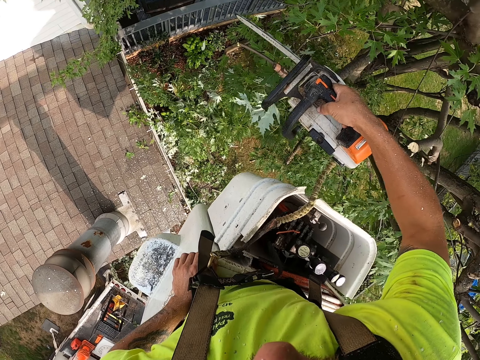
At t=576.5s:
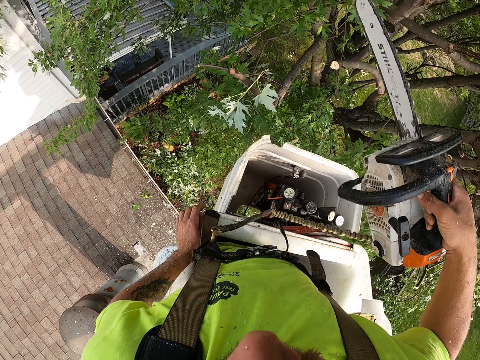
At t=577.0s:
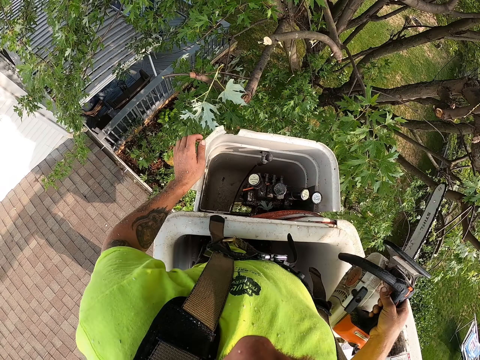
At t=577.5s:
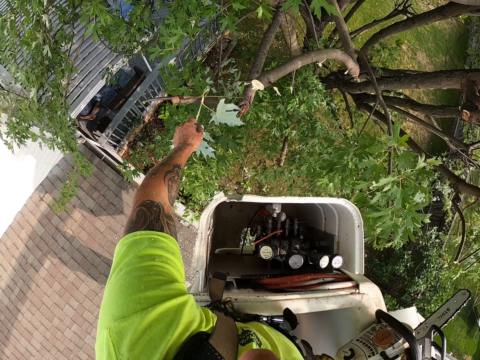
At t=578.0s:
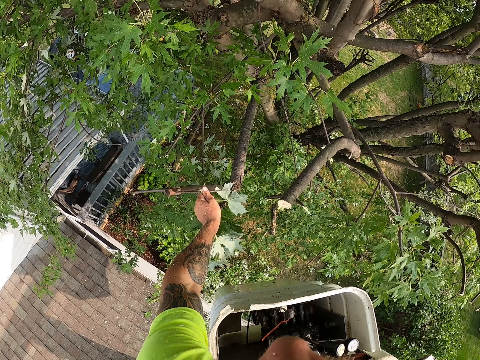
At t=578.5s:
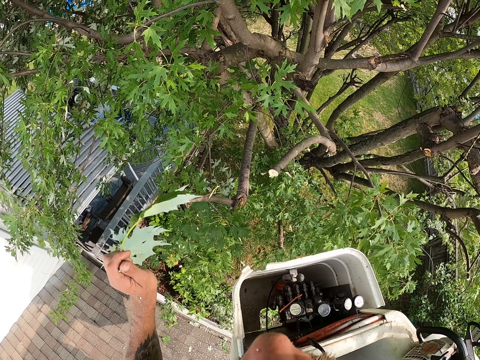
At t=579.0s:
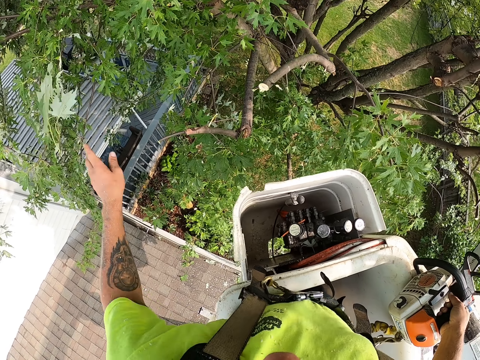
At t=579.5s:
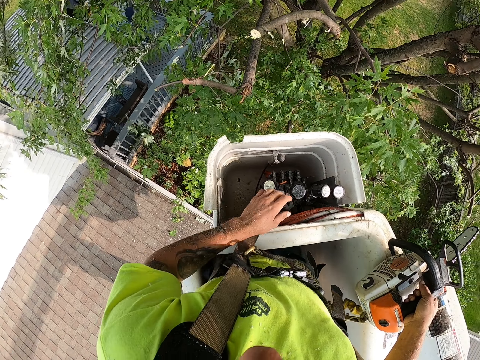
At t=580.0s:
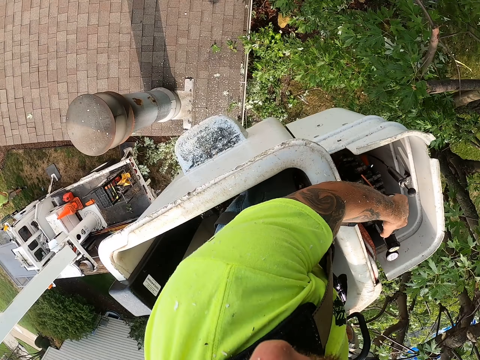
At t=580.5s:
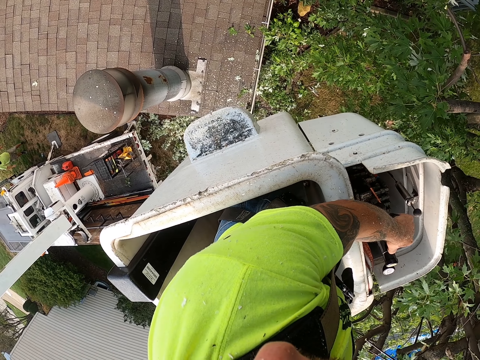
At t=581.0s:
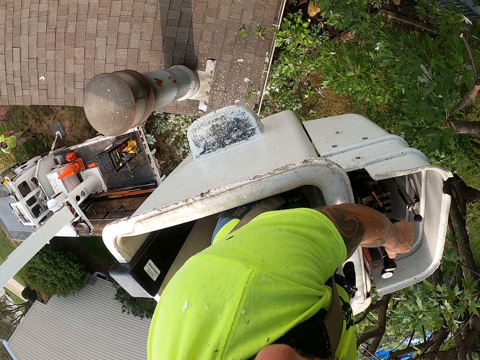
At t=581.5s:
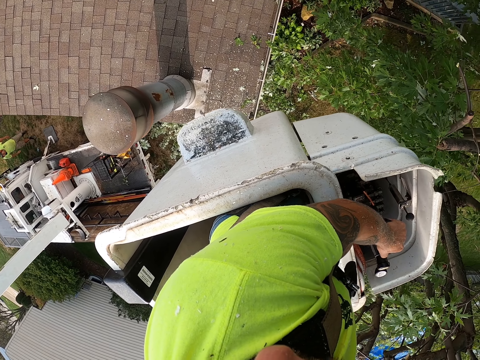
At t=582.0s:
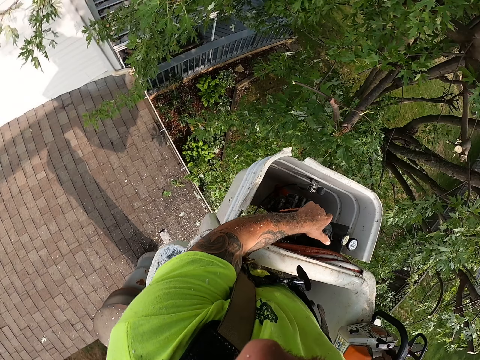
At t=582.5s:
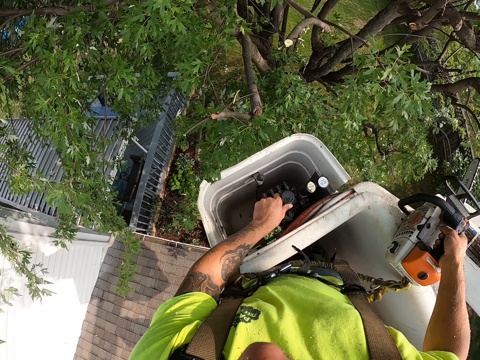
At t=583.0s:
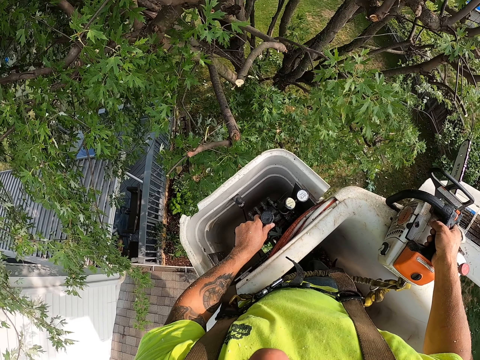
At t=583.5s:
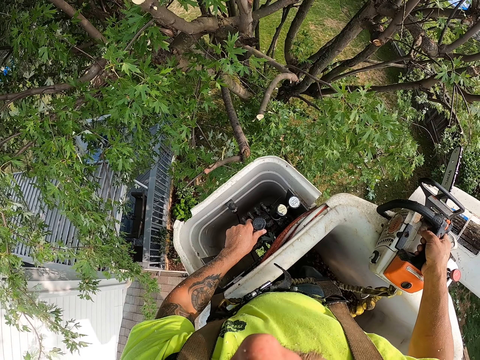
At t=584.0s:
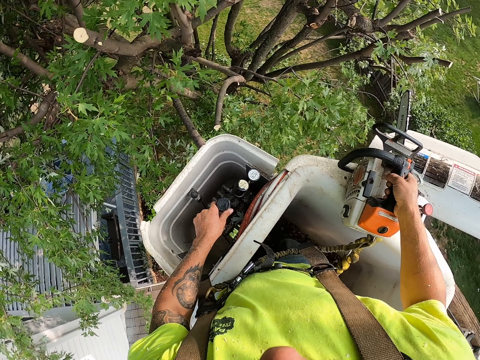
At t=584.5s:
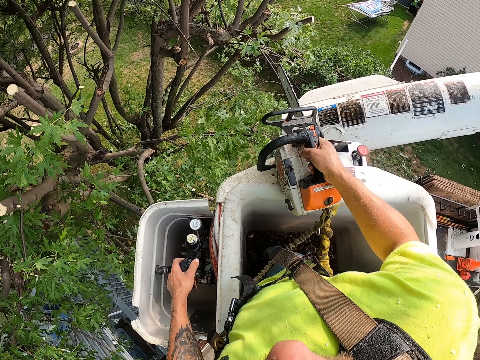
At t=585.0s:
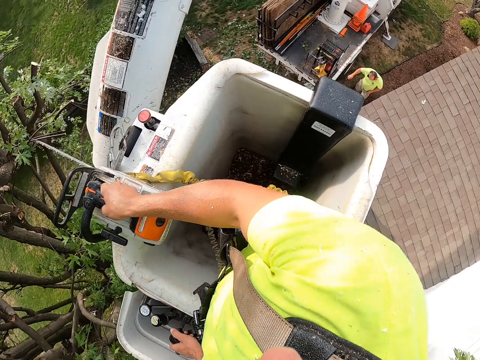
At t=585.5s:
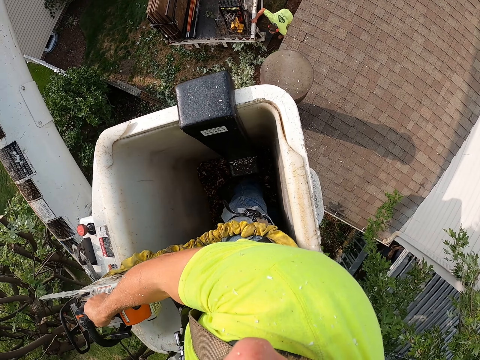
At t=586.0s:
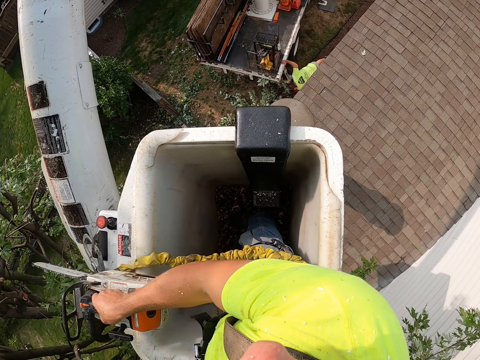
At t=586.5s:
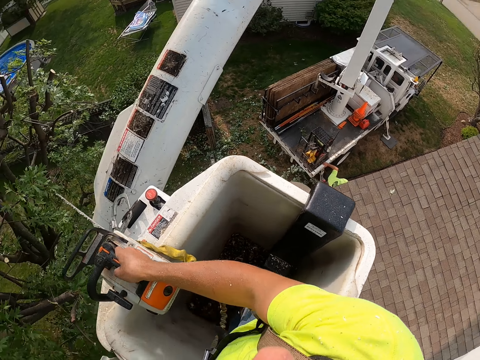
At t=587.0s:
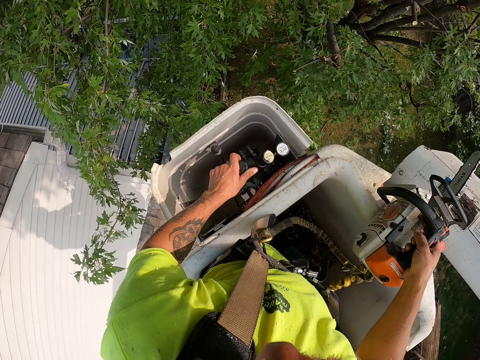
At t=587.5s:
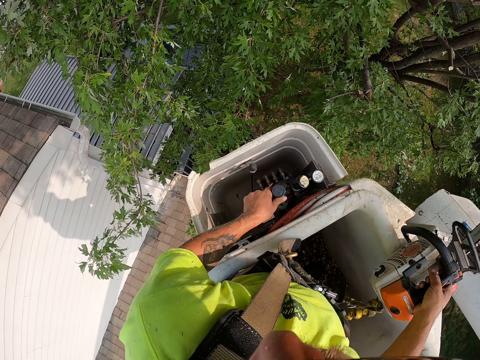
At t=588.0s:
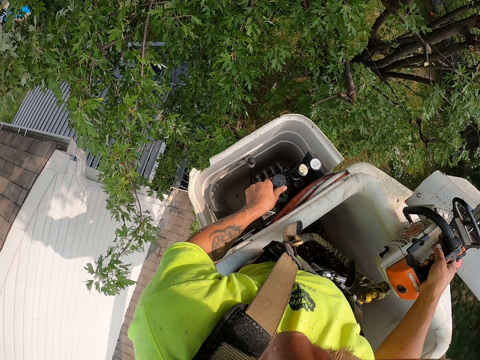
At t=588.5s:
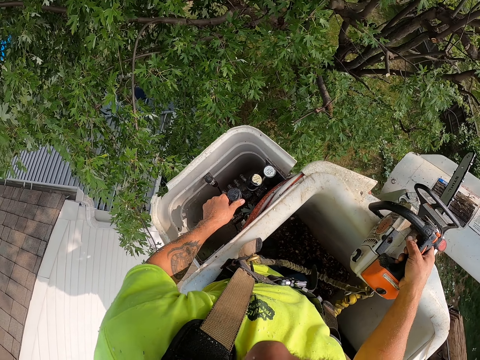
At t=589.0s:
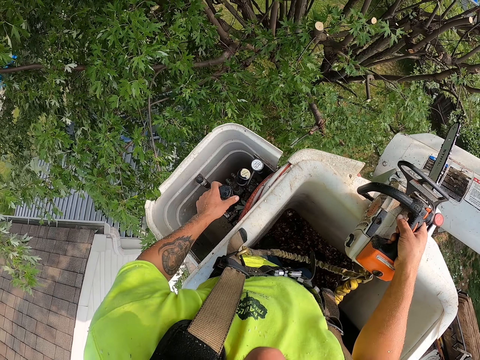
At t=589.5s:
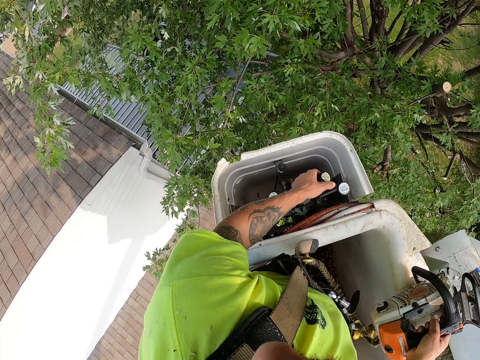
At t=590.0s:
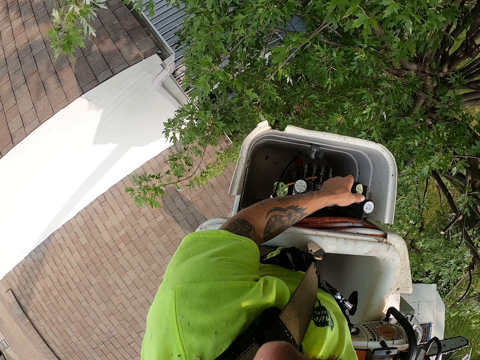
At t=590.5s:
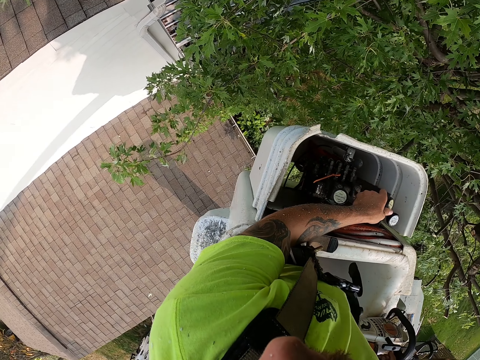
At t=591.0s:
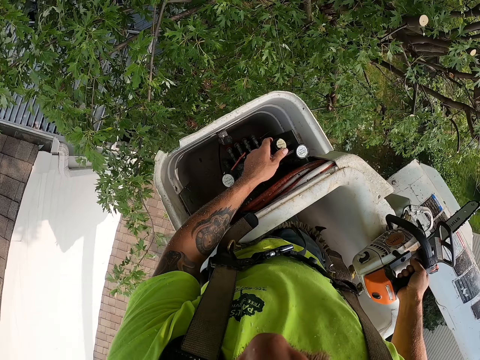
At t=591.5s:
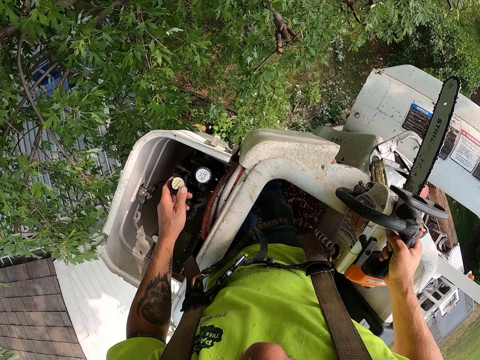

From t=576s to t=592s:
The camera wearer picks up a tree branch with his left hand. He drops the tree branch to the ground from the cherry picker with his left hand. He adjusts the cherry picker with a control stick in his left hand. He stops. He looks around.

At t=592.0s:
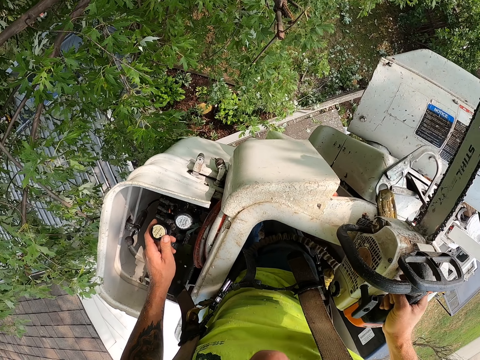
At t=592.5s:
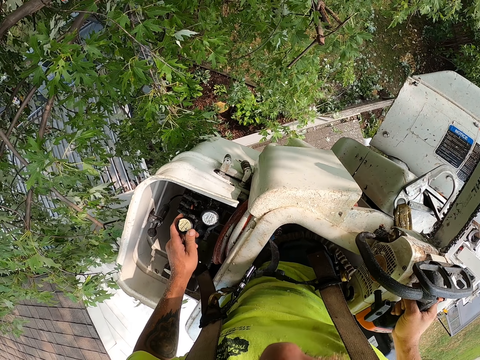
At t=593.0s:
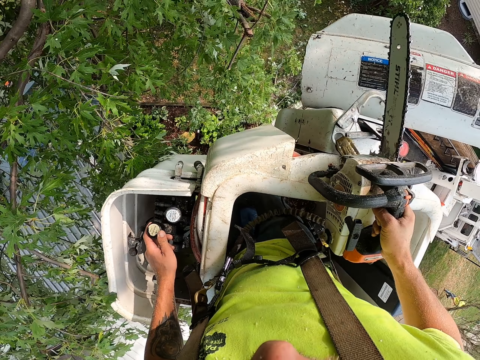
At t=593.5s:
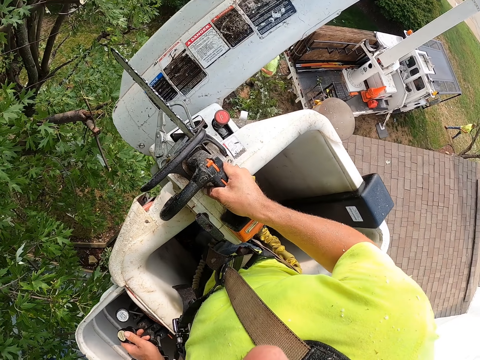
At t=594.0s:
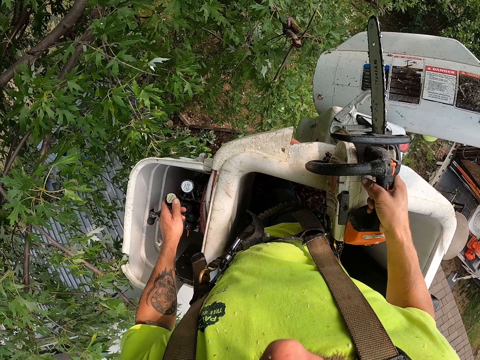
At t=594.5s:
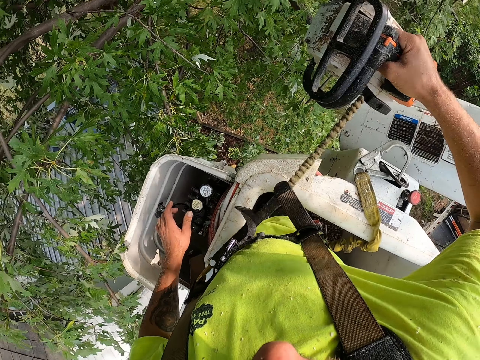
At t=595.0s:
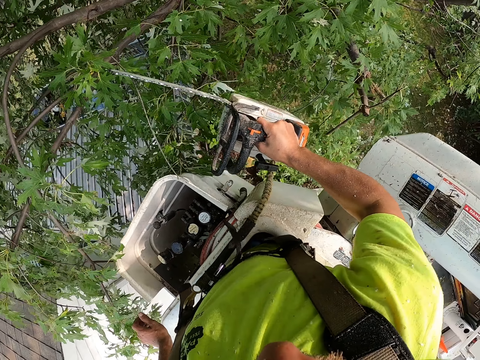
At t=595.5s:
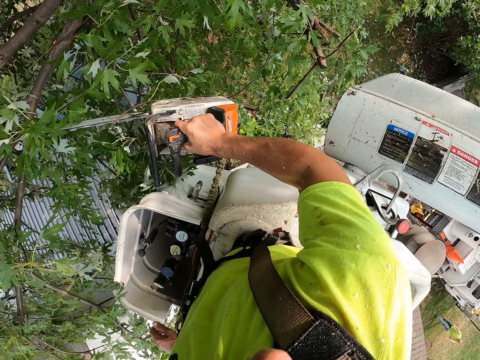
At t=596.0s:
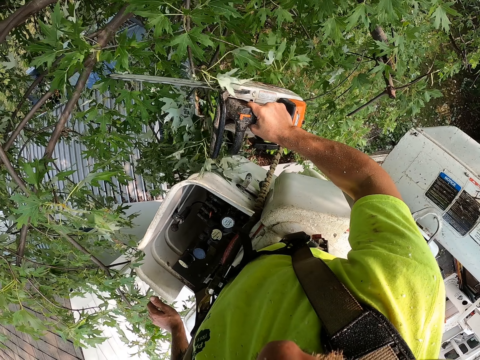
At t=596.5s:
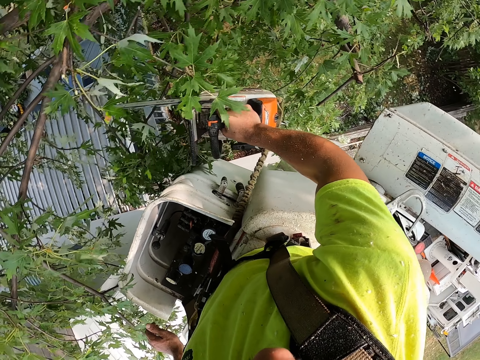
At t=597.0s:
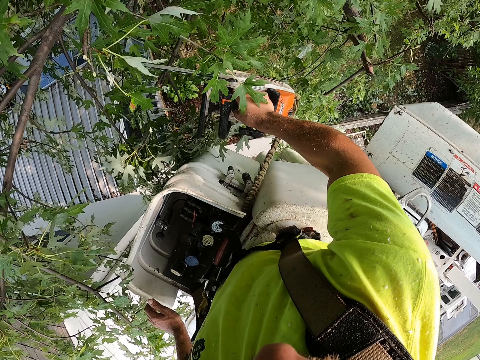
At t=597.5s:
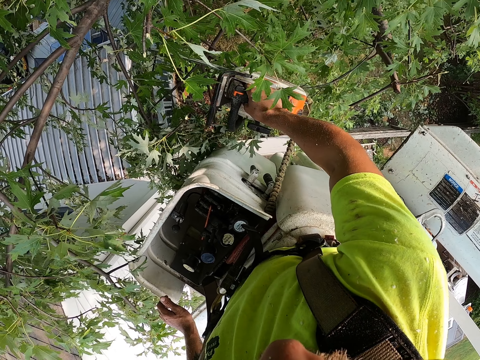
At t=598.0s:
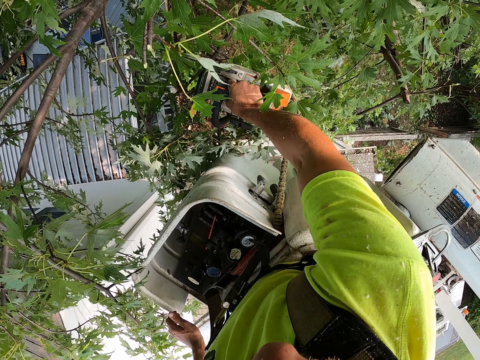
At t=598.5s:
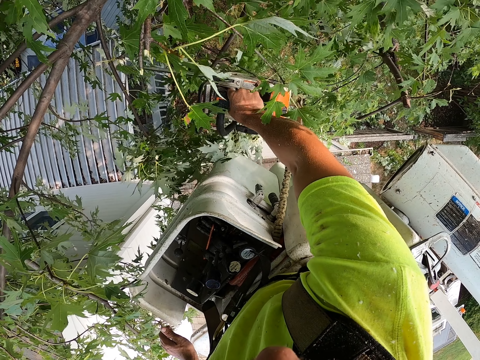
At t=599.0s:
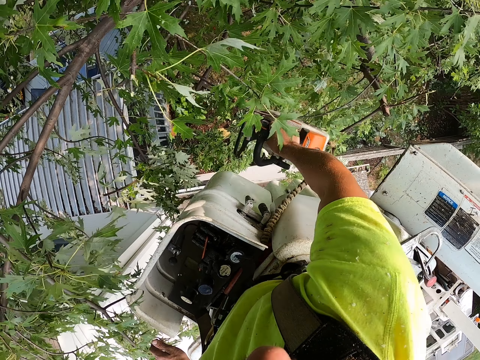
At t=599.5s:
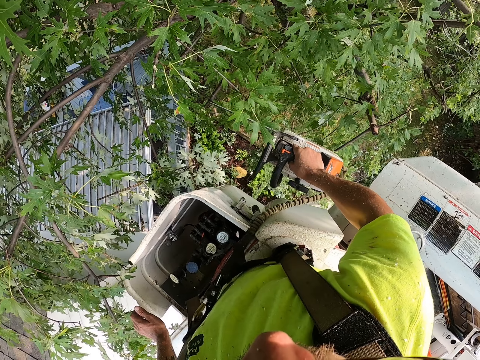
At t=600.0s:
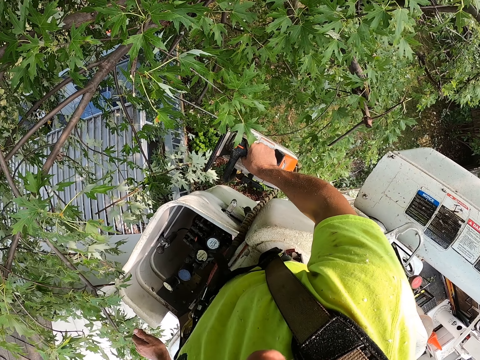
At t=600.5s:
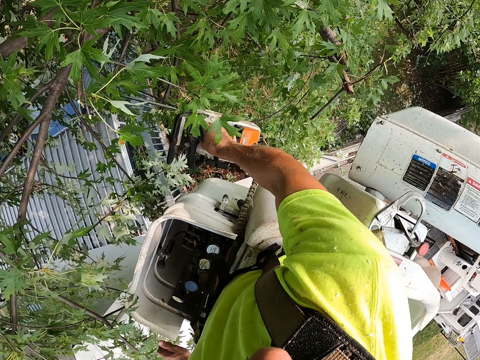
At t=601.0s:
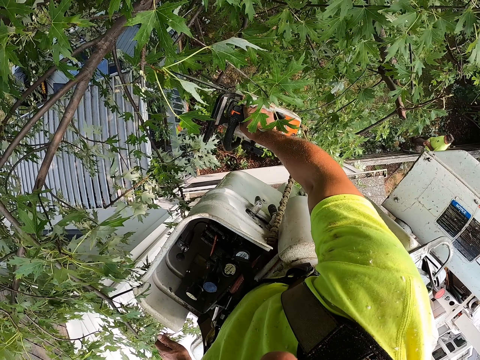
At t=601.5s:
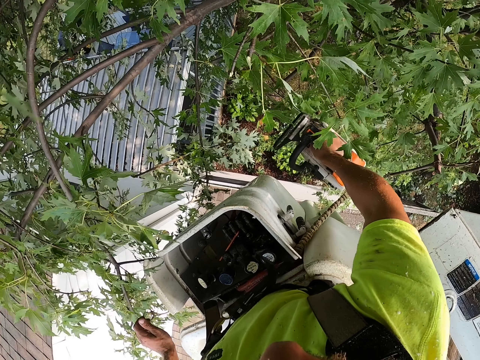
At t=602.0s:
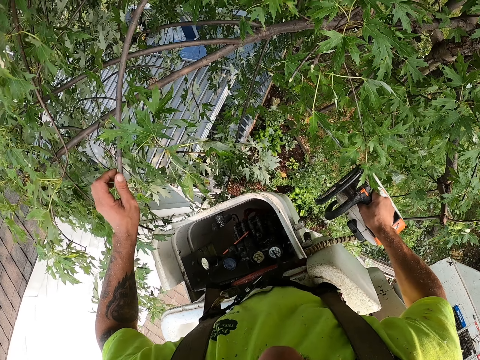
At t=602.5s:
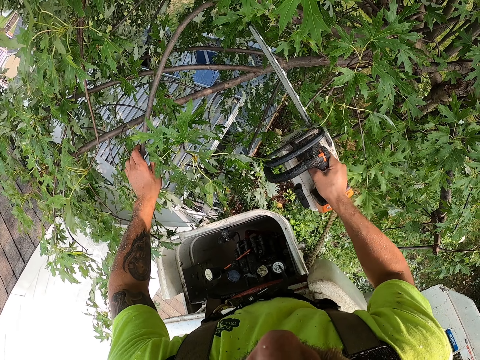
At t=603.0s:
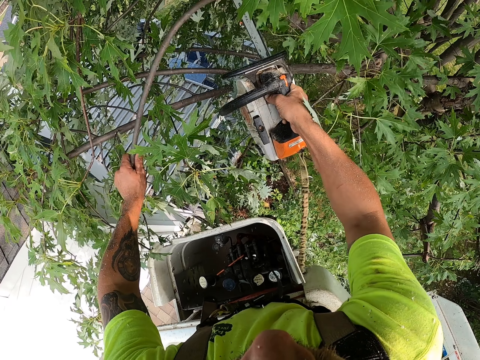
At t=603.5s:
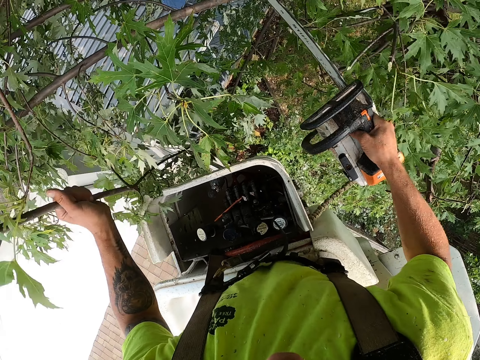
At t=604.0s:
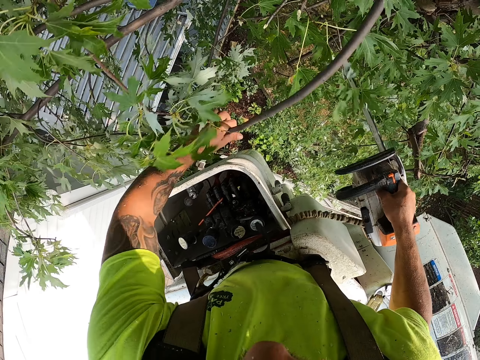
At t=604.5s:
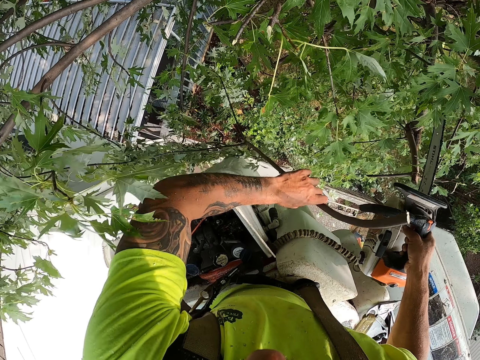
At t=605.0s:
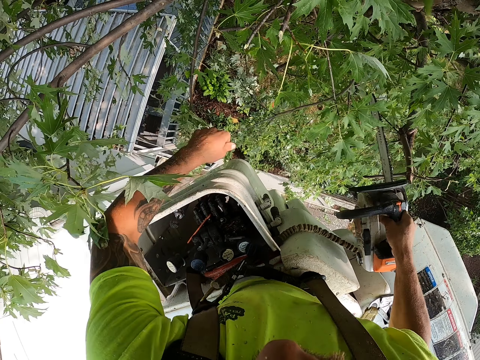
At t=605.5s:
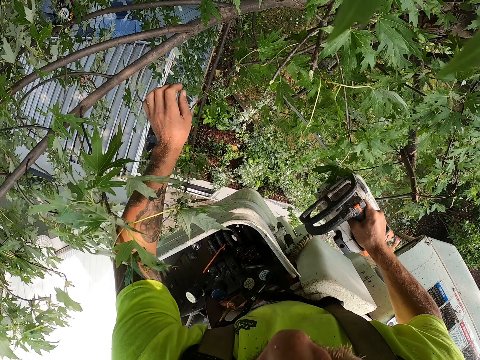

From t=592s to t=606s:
The camera wearer cuts a tree branch with the chain saw in his right hand. He grabs the tree branch with his left hand. He cuts the tree branch with the chain saw in his right hand. He drops the tree branch to the ground from the cherry picker with his left hand. He throws a stick. He grabs the tree branch with his left hand.
